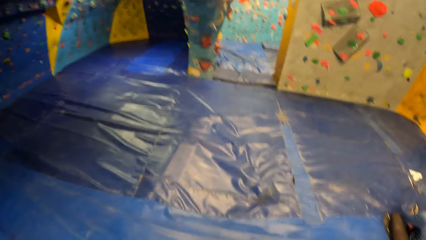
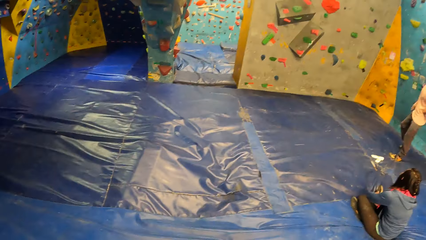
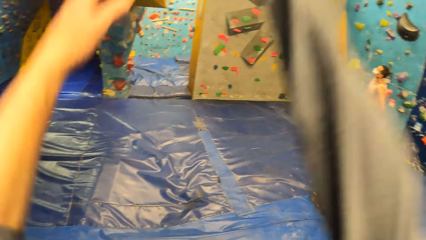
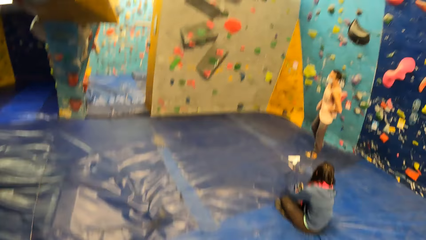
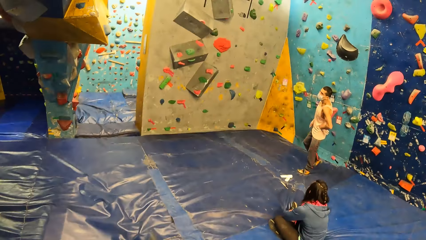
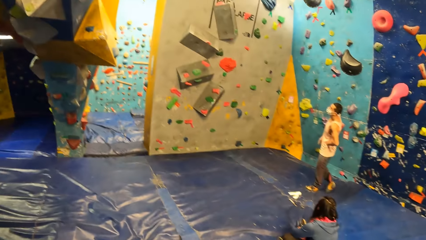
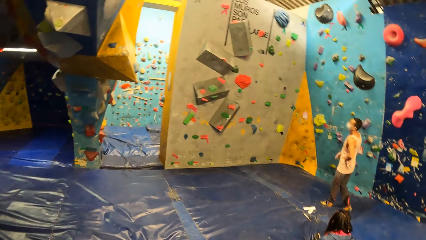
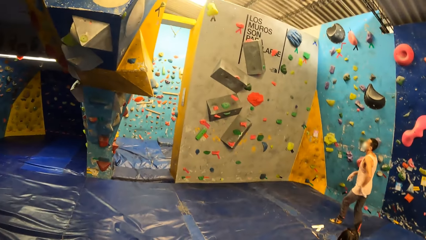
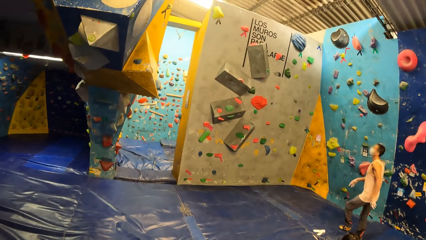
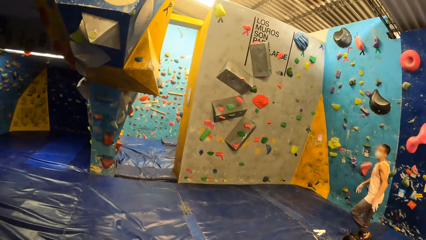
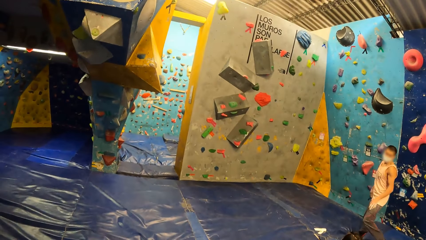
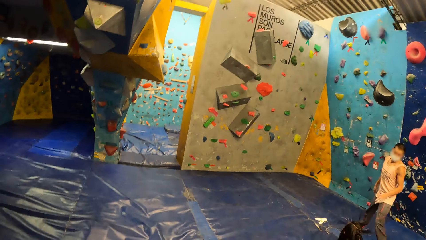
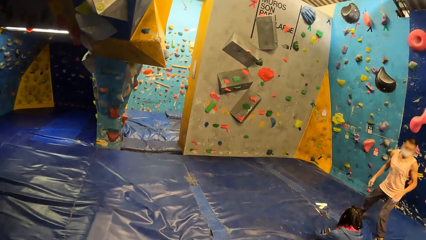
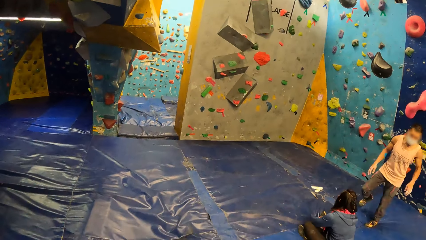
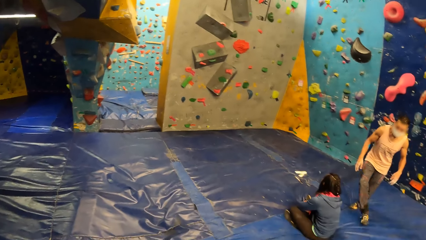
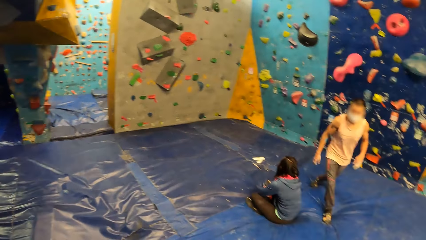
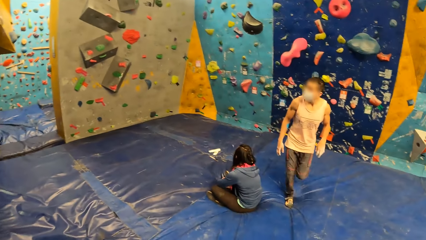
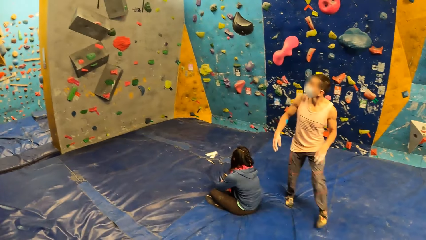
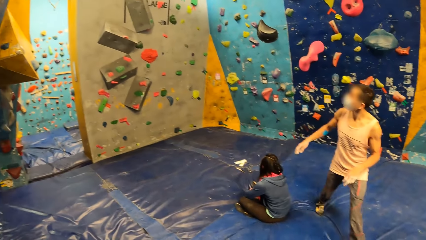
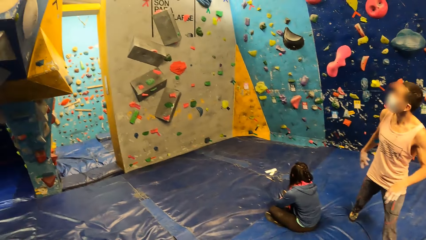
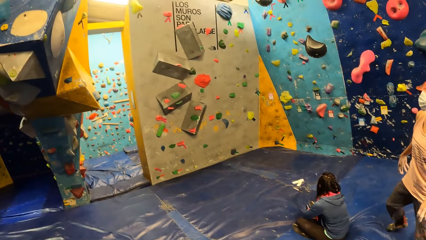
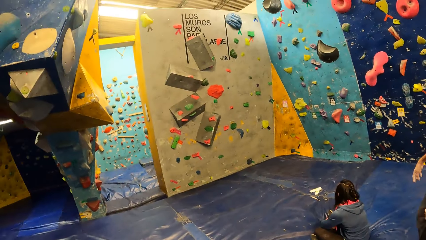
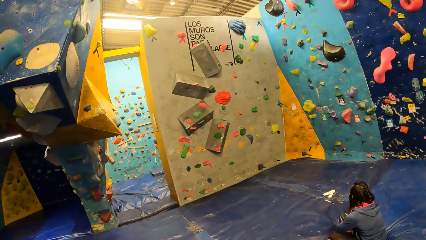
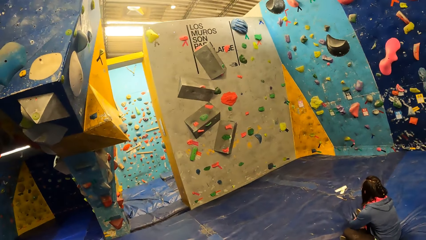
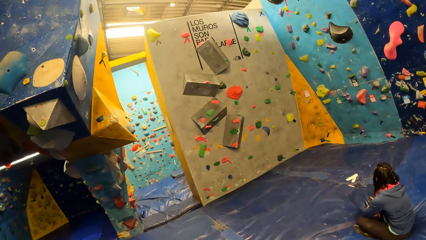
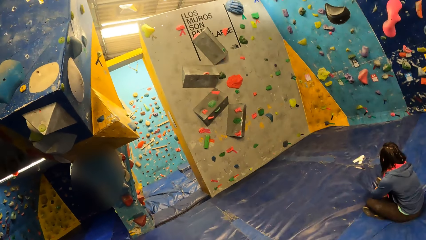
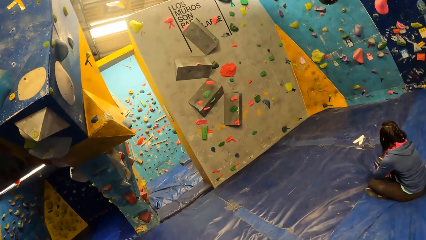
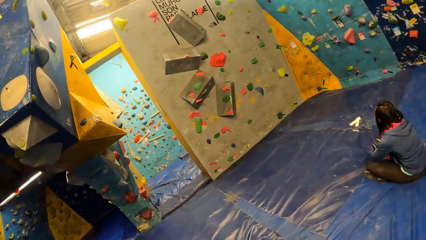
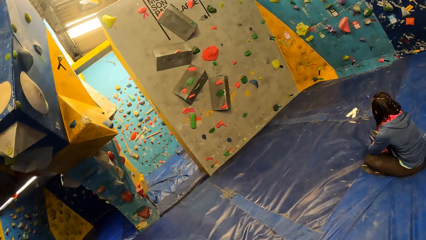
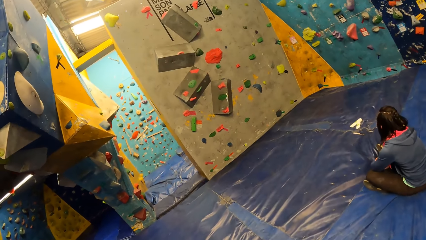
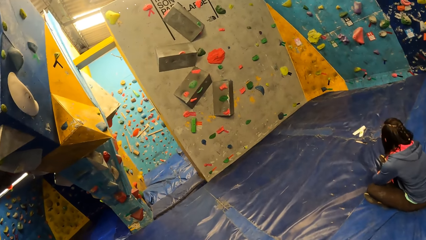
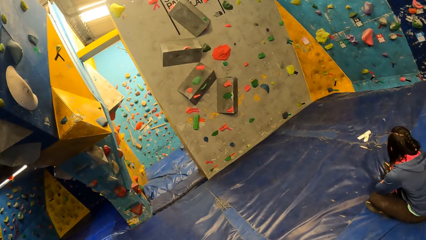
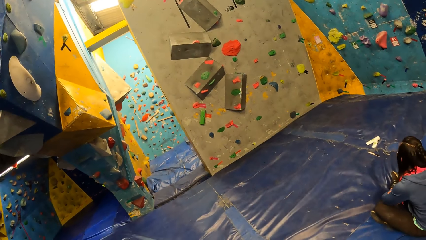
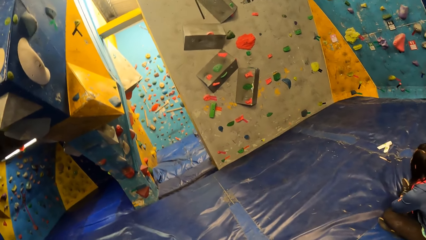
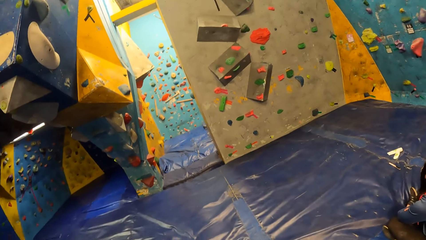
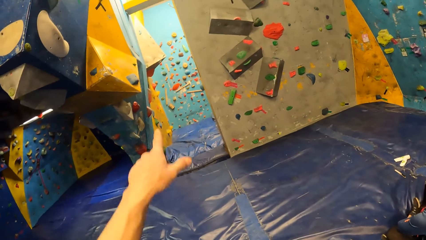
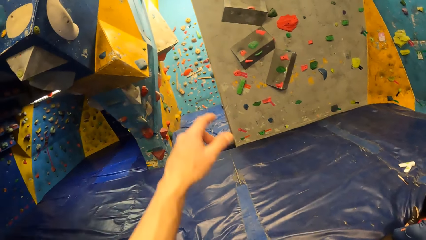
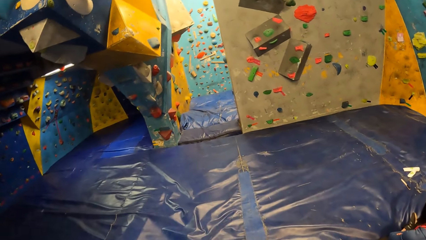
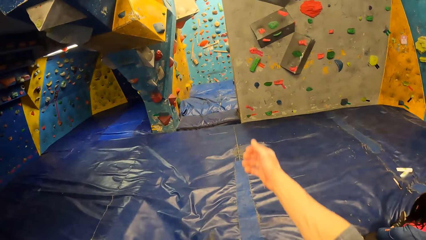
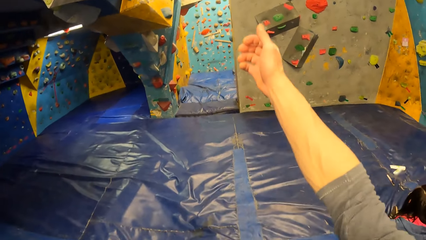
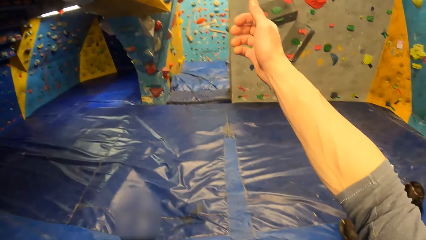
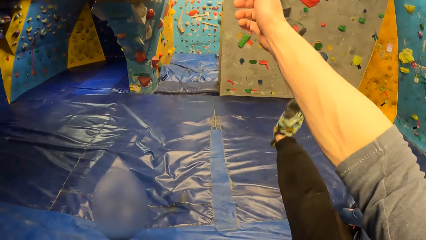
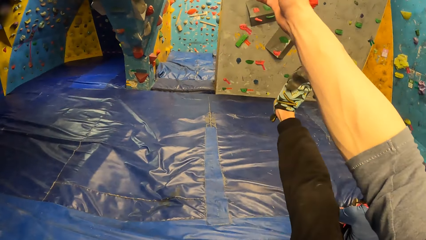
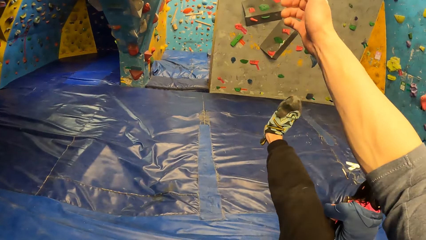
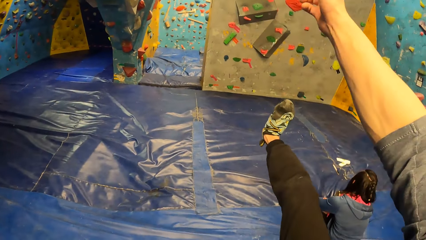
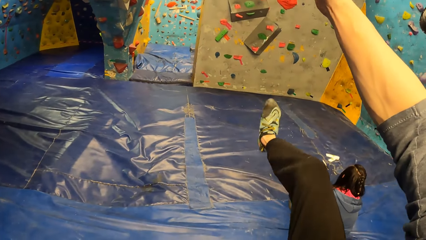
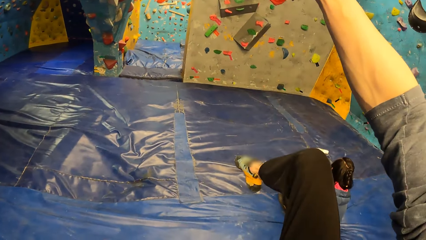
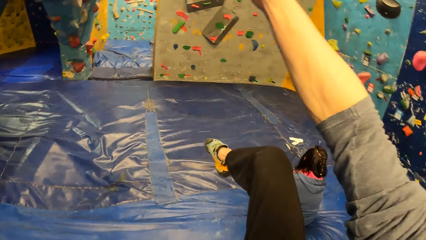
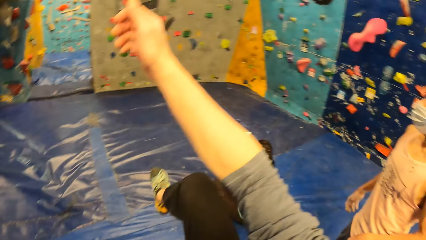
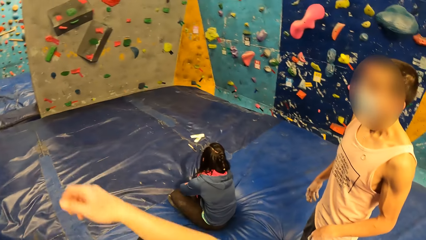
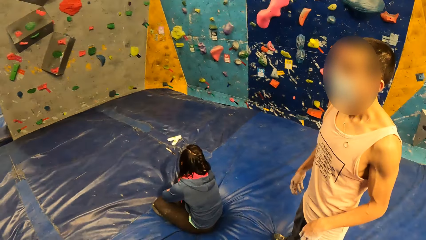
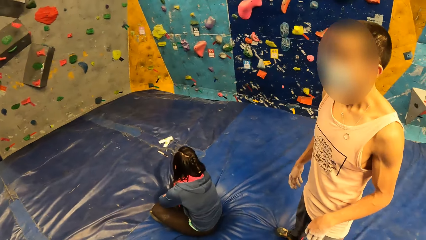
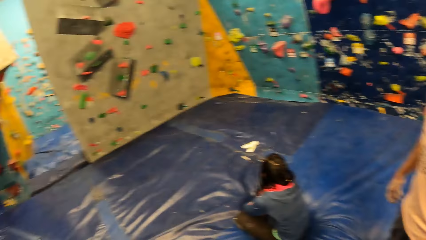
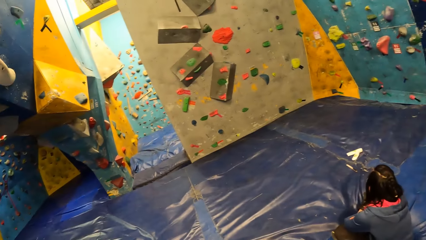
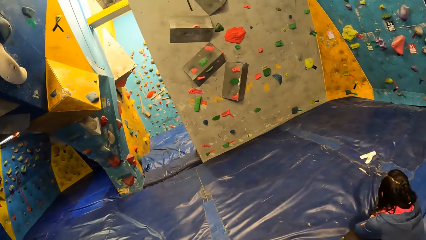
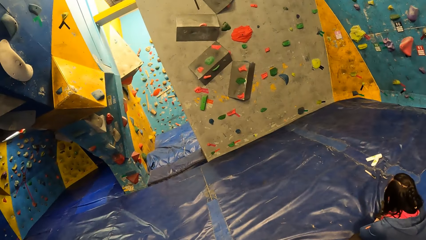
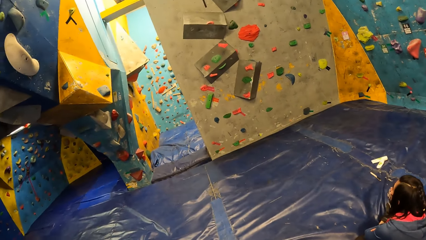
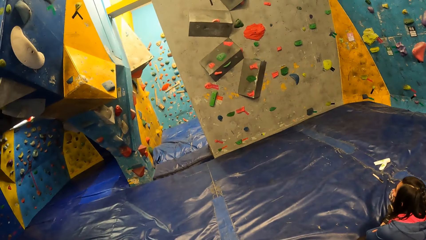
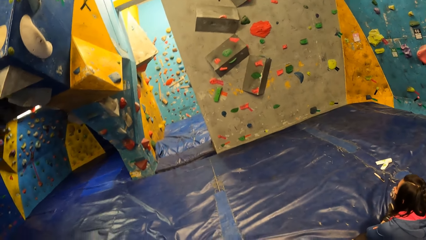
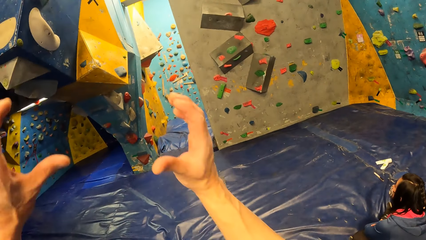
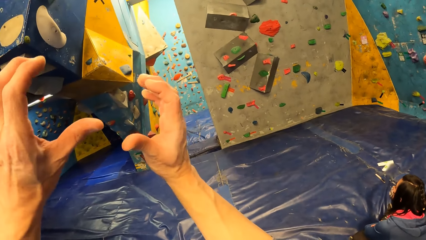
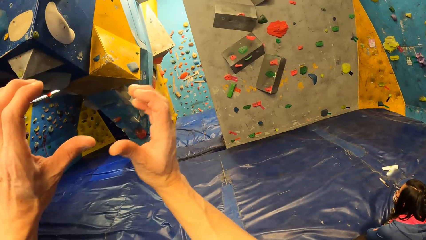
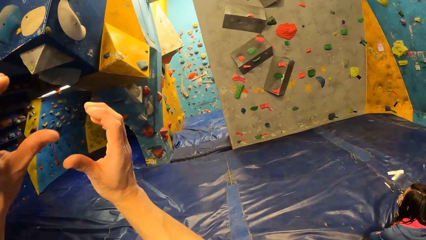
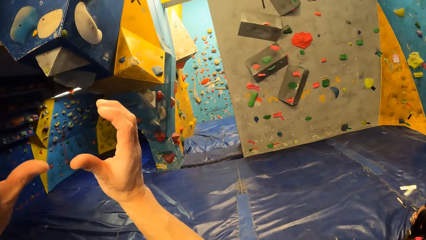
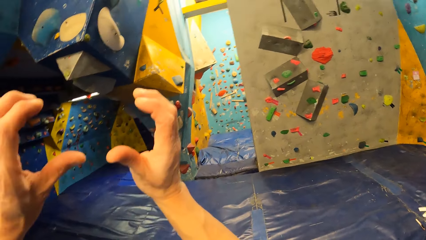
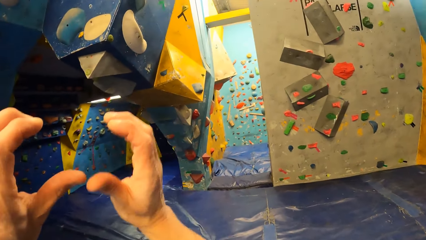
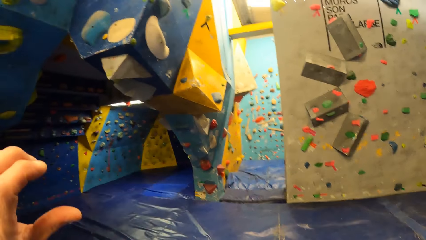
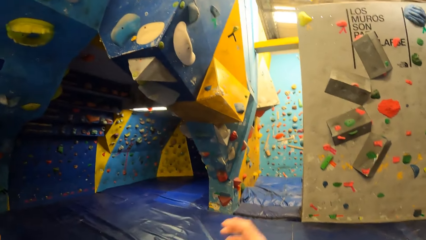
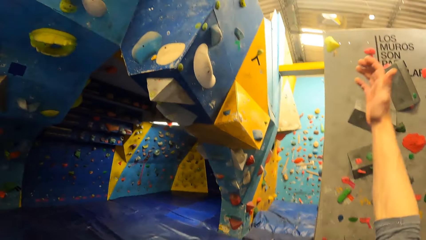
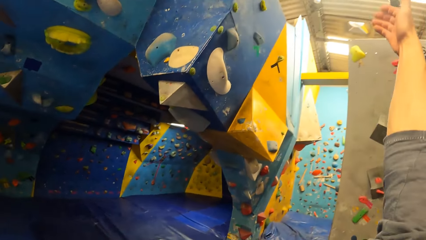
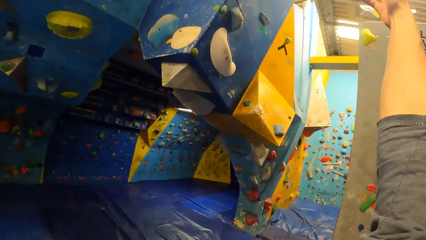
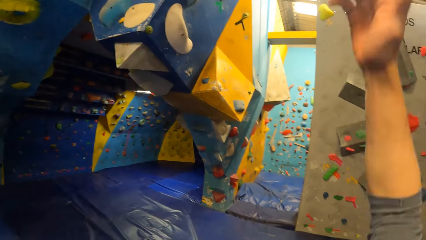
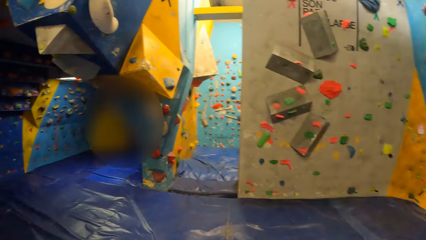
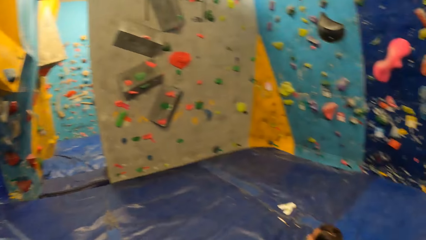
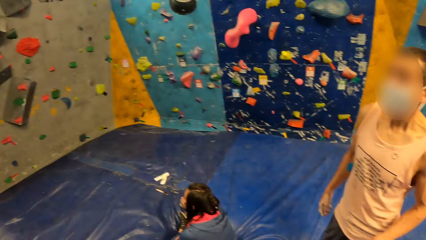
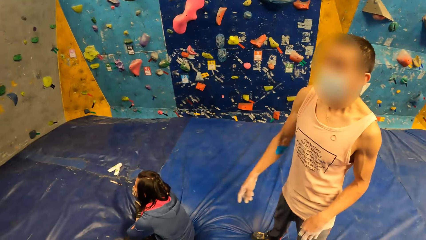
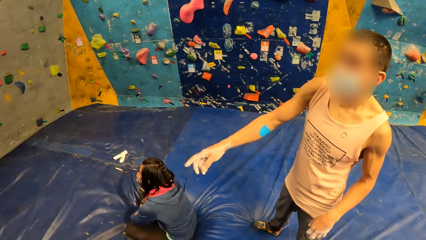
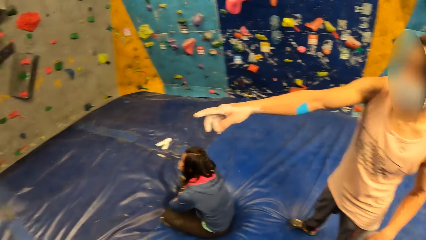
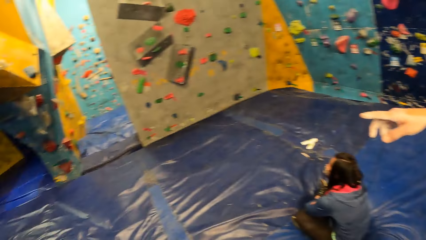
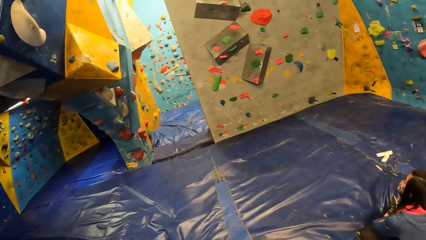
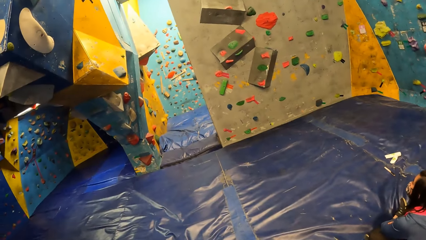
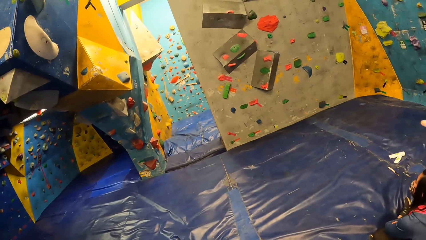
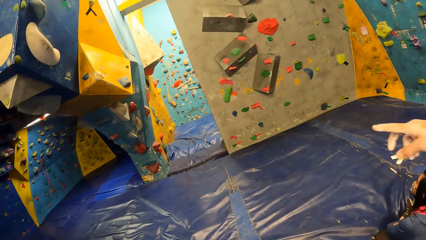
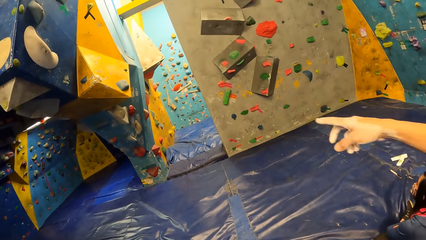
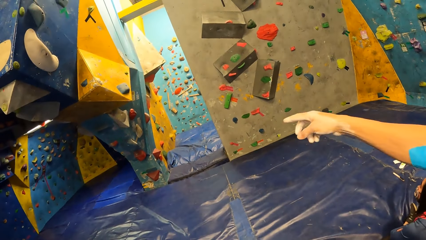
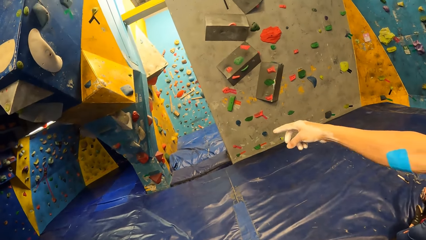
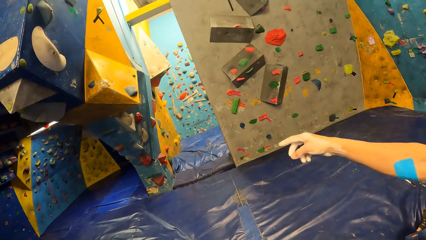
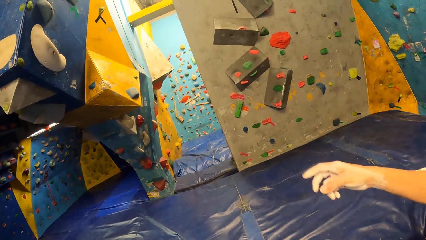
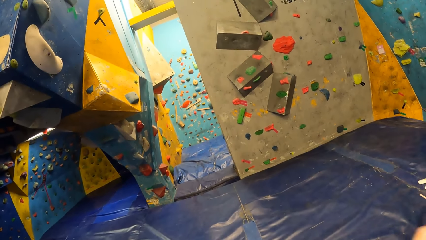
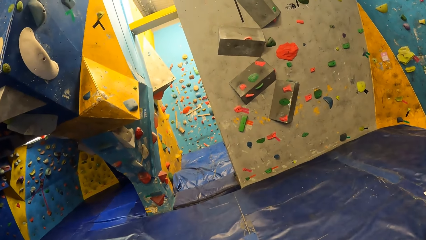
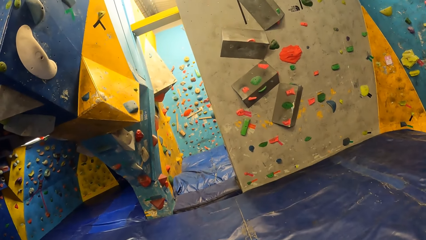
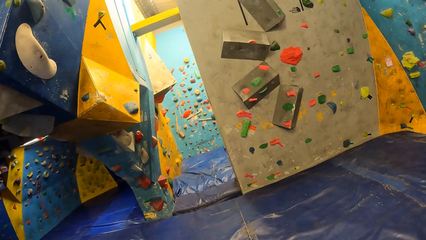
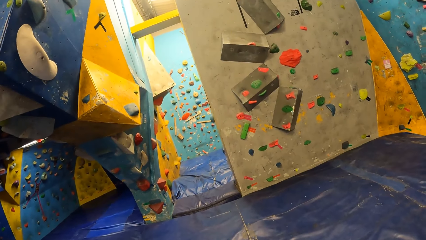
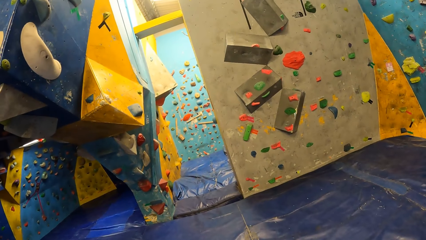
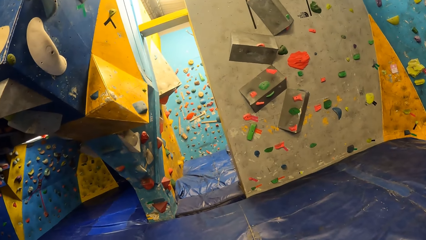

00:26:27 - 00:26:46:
The camera wearer looks at the wall. They point at the wall and stretch out their right hand and right leg. They converse with a man. They look at the wall. They lift their hands and lift their right hand. They converse with the man. They look at the wall.
